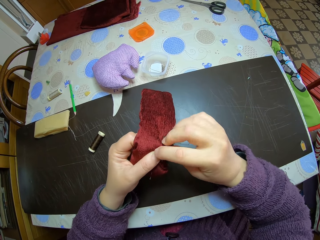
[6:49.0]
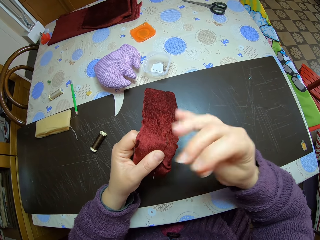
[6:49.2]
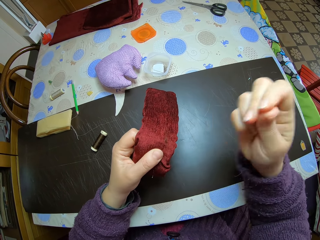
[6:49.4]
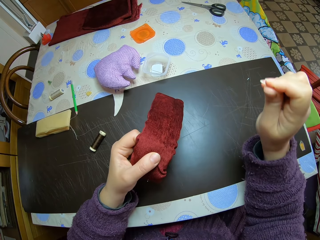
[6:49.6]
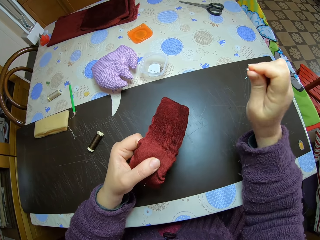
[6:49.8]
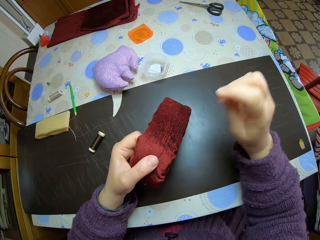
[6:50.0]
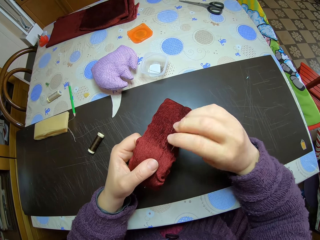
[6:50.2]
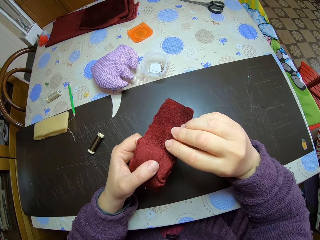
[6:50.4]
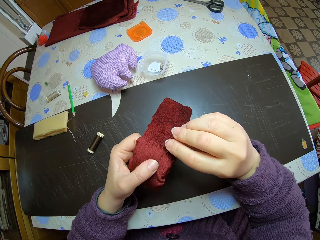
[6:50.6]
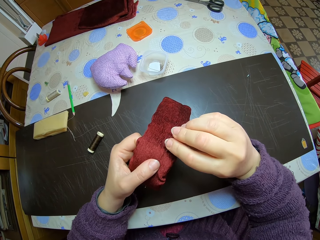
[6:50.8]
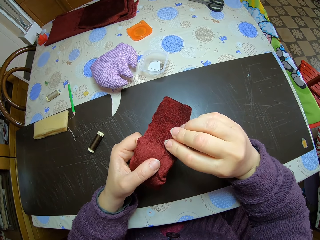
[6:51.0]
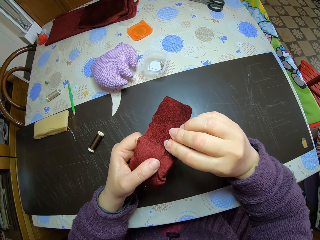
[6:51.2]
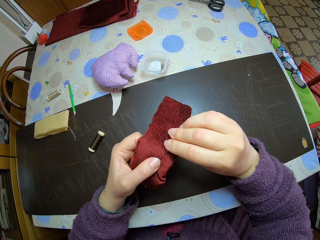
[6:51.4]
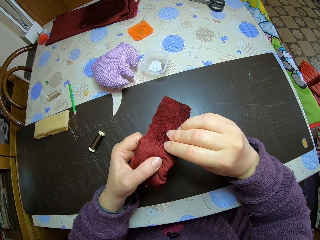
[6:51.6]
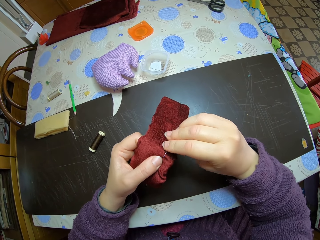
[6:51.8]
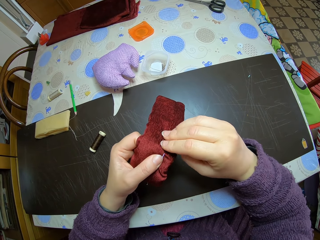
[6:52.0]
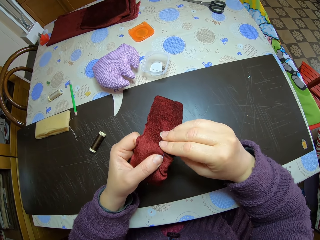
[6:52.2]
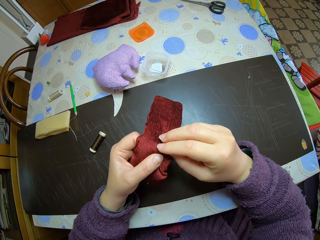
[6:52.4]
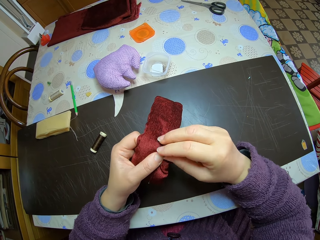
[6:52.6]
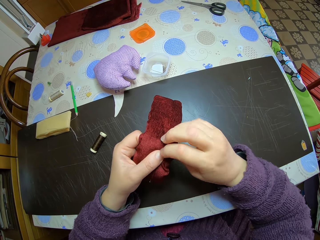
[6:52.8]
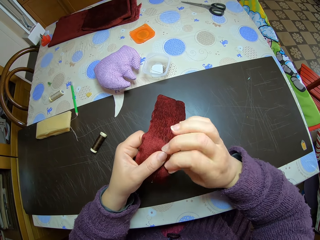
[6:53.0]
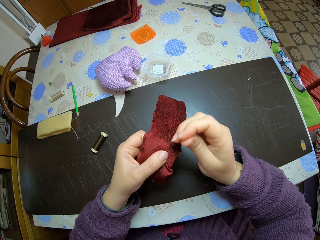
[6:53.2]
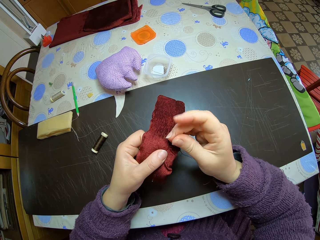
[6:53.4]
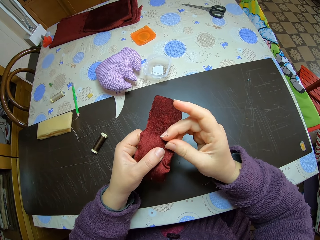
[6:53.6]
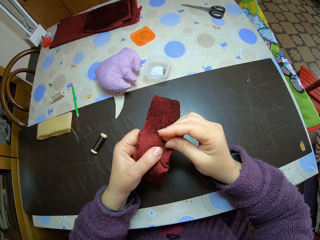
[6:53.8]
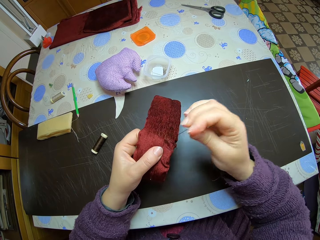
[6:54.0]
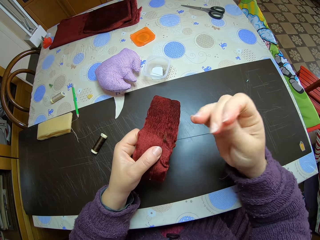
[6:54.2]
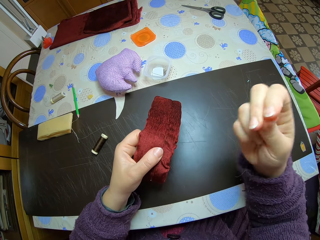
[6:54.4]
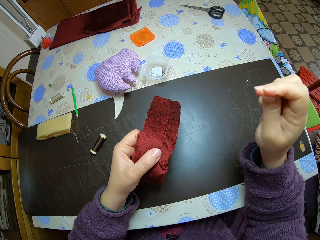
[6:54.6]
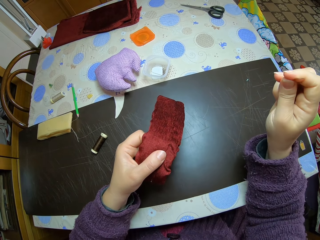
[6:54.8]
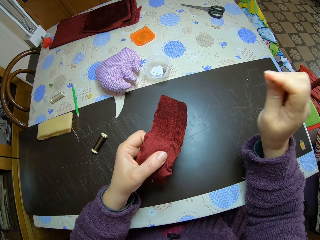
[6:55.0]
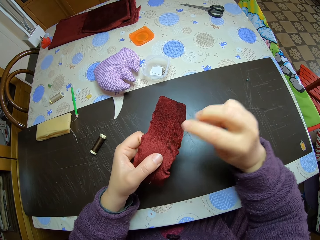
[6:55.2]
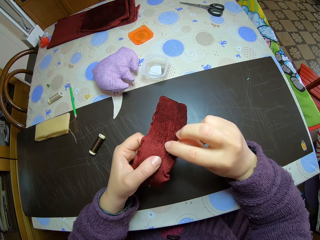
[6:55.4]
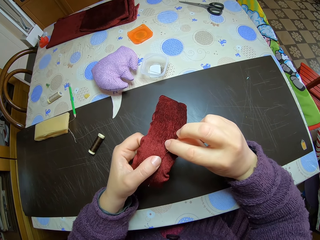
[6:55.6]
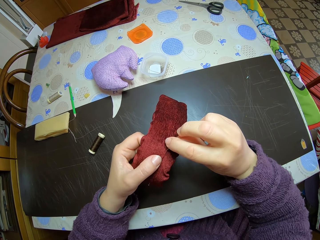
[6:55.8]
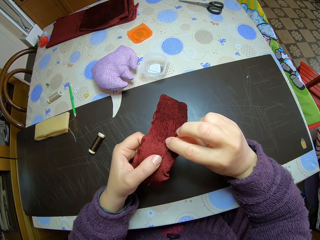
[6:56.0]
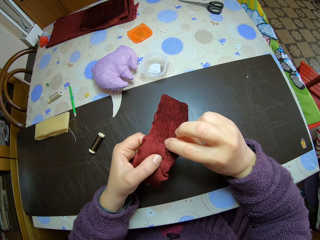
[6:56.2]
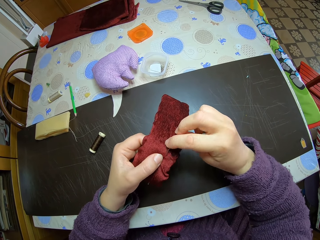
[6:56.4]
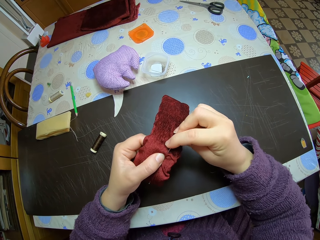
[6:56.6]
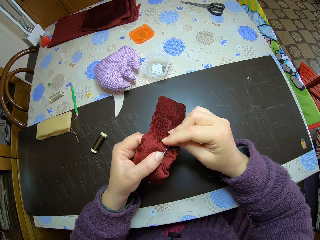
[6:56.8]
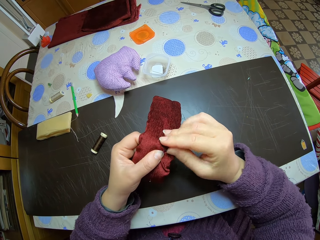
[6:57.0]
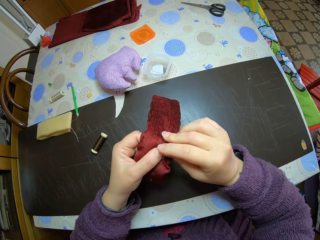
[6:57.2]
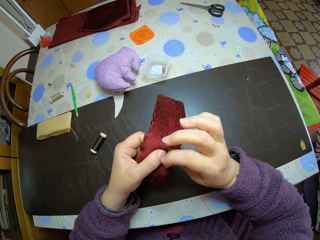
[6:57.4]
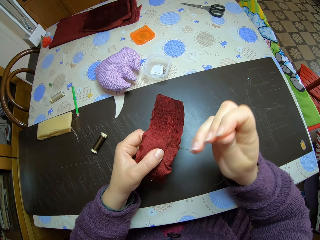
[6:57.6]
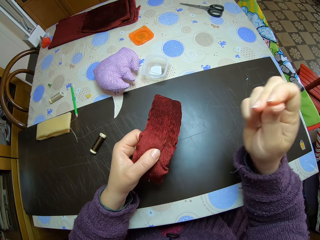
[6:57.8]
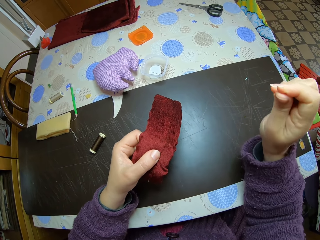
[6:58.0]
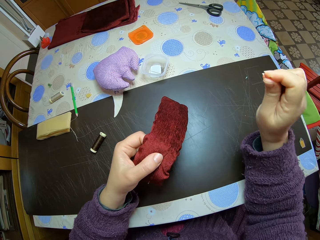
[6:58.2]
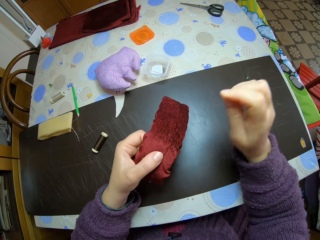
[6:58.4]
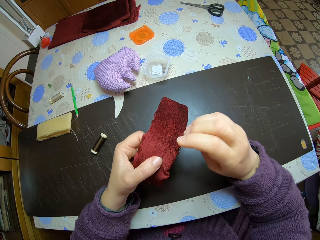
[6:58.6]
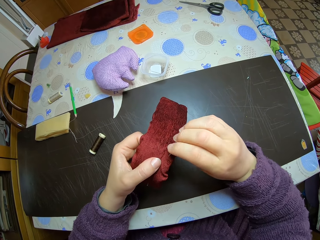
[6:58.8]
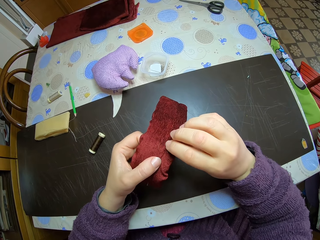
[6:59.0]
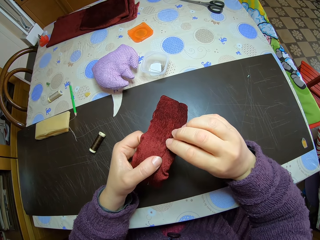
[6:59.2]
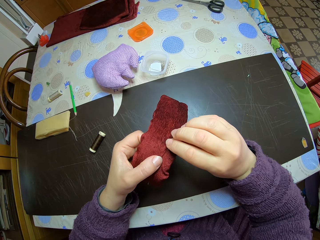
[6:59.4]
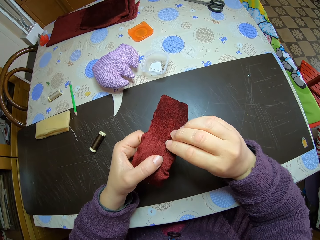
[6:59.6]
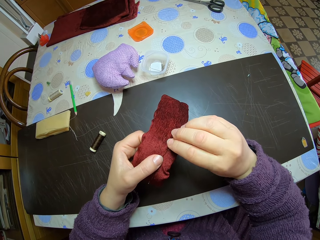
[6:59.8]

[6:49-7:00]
The camera wearer pulls out the needle from the material with her right hand. She sews the material with her right hand. She pulls out the needle from the material with her right hand. She sews the material with her right hand. She pulls out the needle from the material with her right hand.

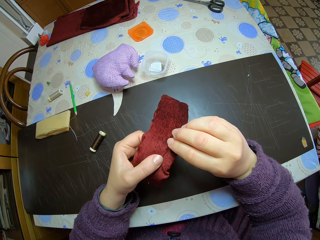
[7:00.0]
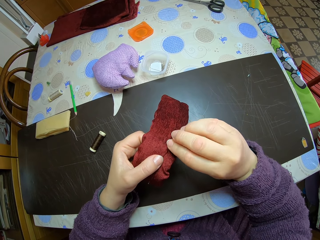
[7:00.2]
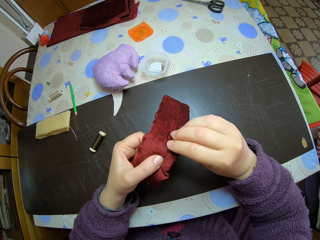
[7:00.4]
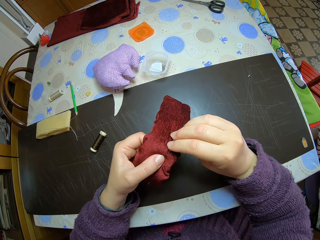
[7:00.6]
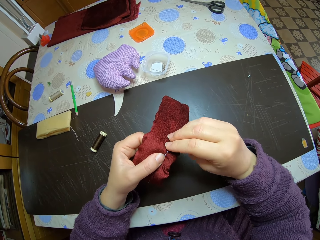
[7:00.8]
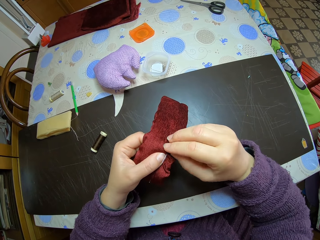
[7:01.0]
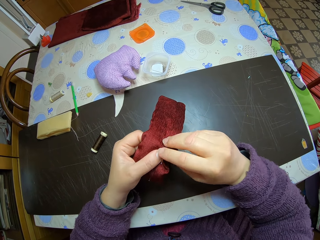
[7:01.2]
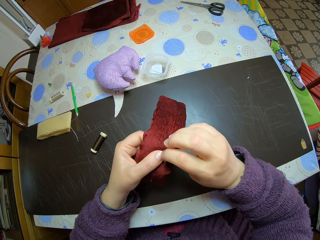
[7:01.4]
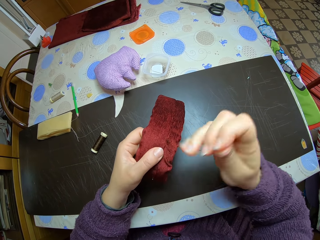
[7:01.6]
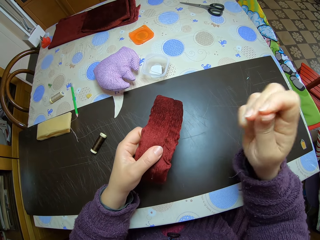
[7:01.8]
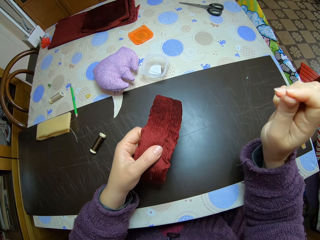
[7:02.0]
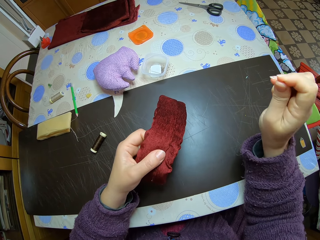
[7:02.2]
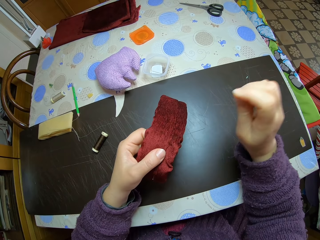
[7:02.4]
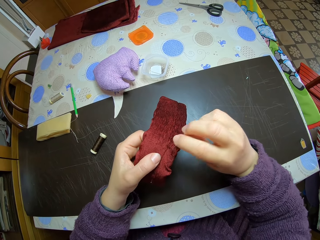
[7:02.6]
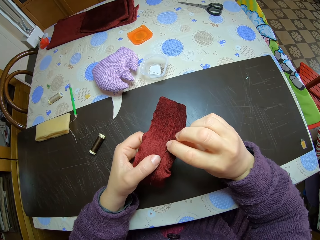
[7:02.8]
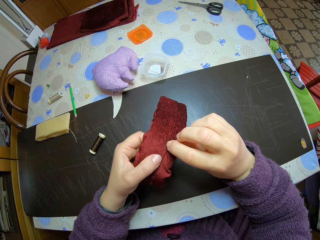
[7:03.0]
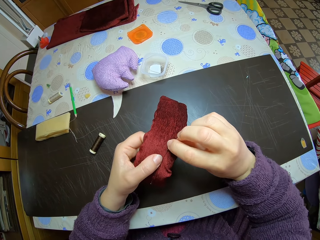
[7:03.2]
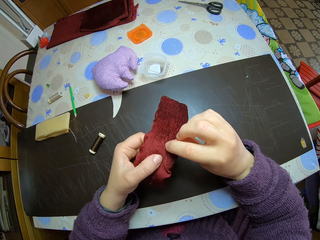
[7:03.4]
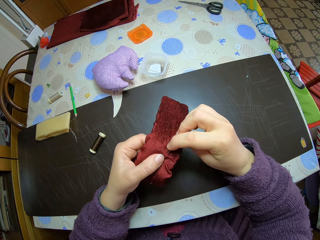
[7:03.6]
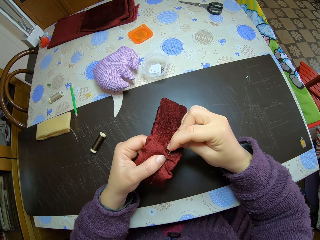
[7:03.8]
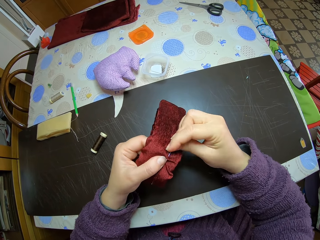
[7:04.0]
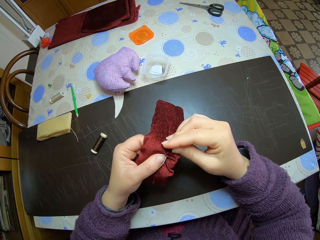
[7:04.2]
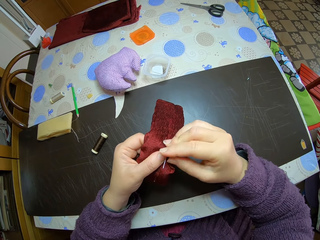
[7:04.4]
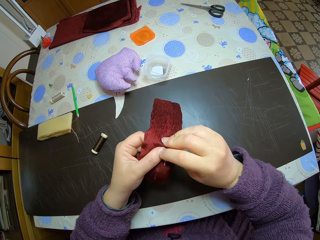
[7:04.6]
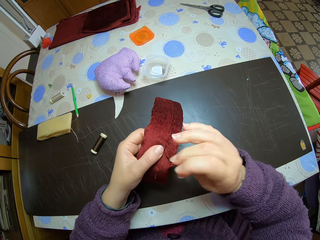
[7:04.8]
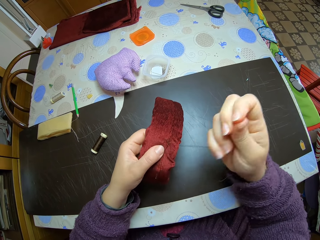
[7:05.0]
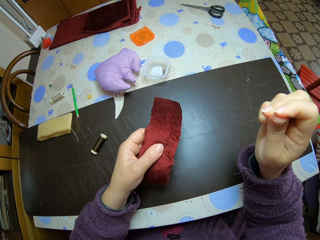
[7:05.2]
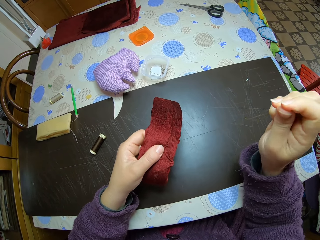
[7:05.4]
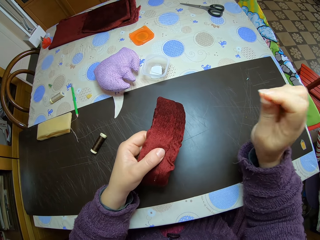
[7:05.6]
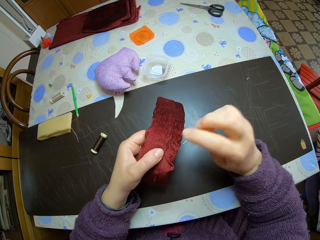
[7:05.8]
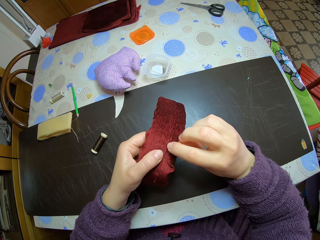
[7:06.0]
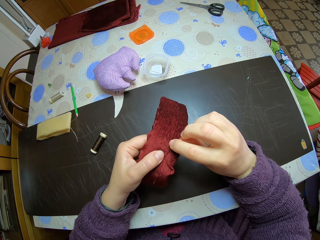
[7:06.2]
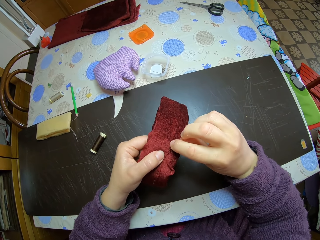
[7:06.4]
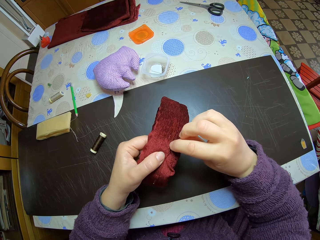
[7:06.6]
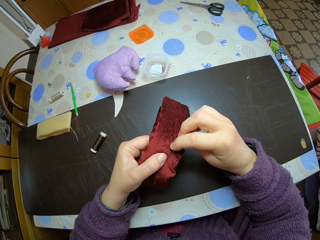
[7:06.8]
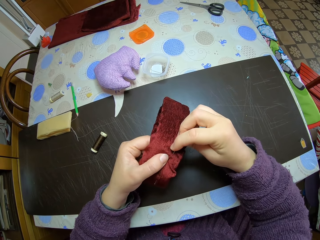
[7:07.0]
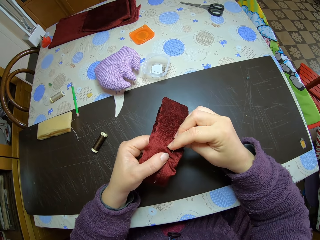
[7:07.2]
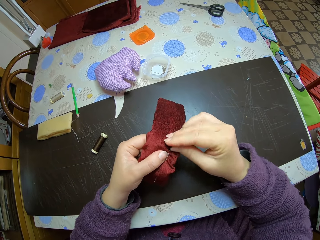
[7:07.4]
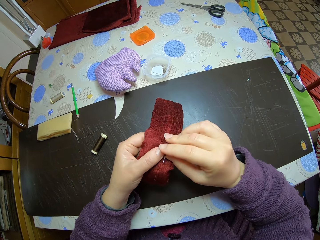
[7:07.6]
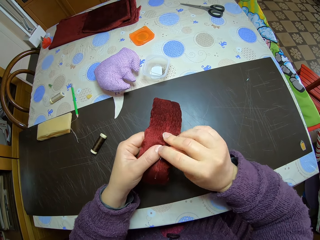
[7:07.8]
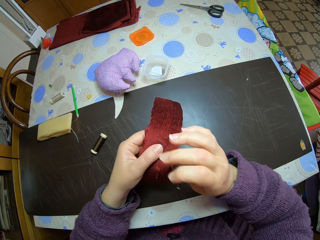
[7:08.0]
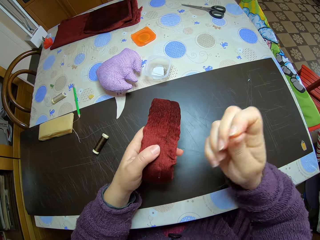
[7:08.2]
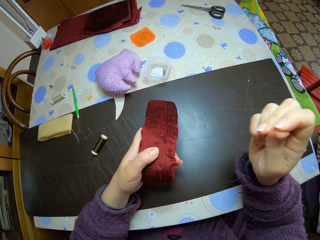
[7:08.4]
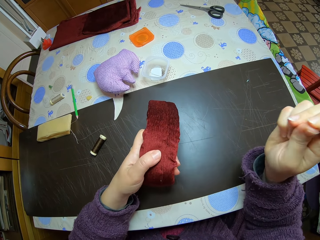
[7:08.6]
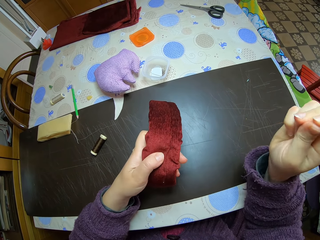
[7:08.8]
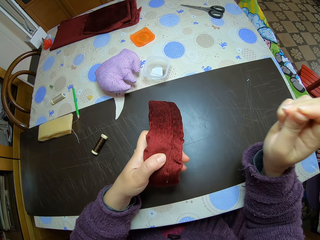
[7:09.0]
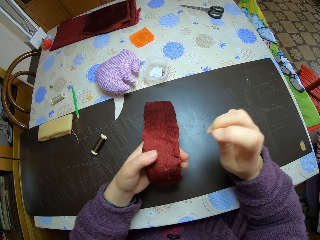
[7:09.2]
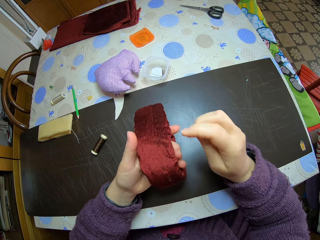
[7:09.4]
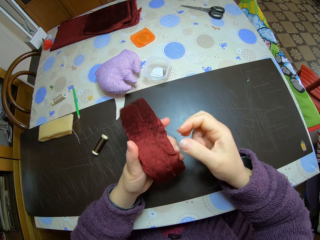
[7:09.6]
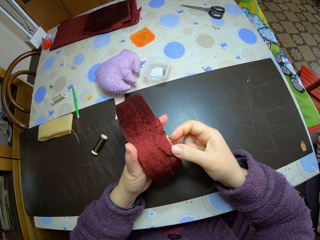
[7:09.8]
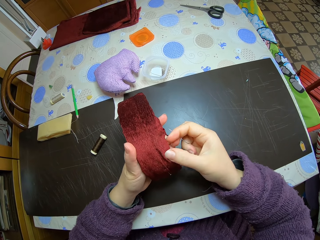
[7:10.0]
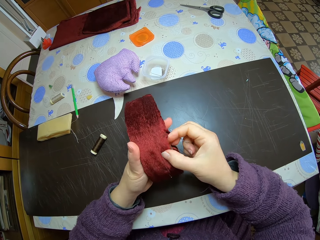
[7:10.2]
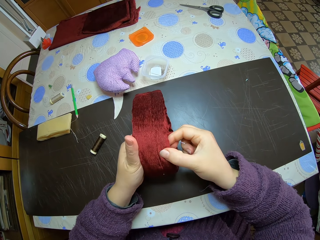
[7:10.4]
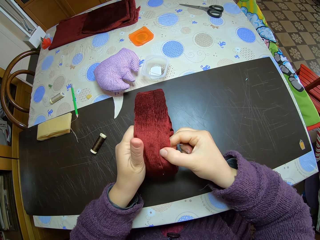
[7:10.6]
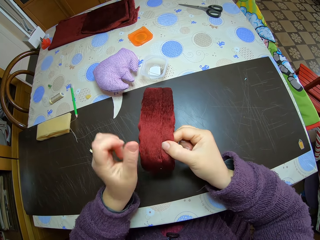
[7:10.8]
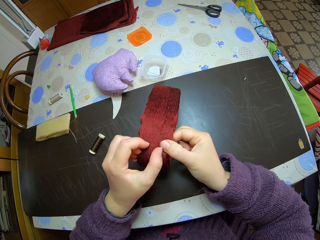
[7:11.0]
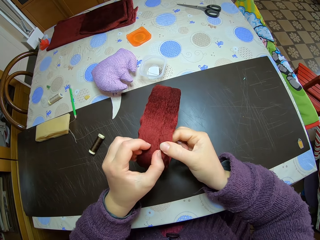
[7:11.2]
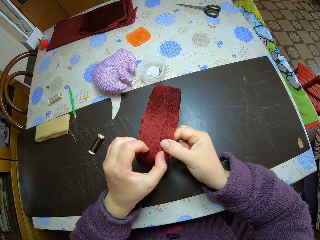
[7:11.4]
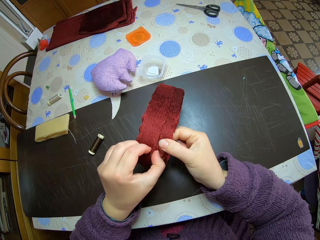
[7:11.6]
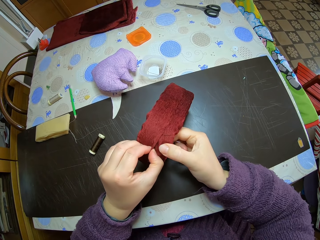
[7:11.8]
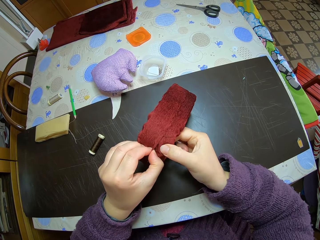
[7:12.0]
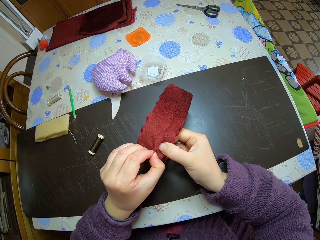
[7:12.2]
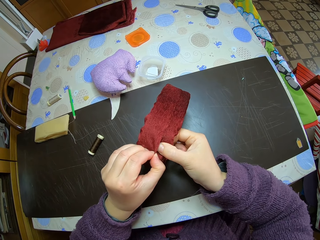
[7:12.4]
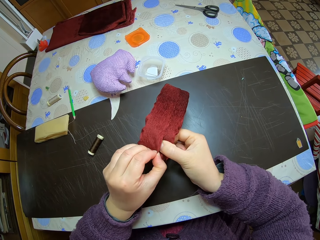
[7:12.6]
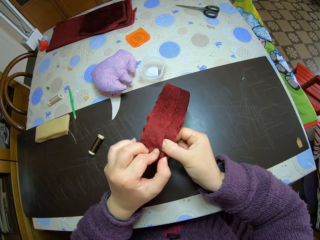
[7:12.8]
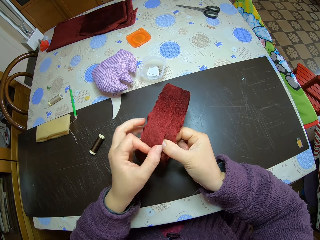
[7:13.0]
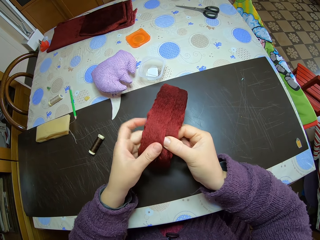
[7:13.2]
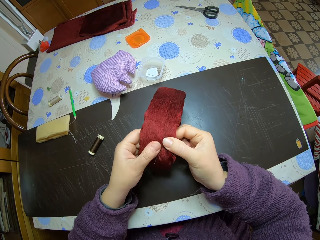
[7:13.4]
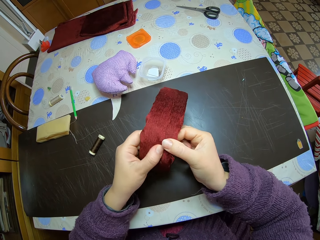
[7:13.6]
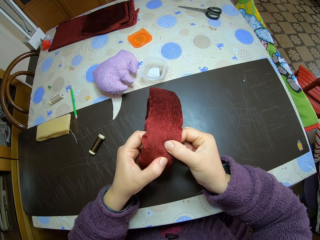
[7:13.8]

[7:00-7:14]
The camera wearer sews the material with her right hand. She pulls out the needle from the material with her right hand. She sews the material with her right hand. She pulls out the needle from the material with her right hand. She sews the material with her right hand. She pulls out the needle from the material with her right hand. She holds the material with her right hand. She adjusts the material with both hands.
